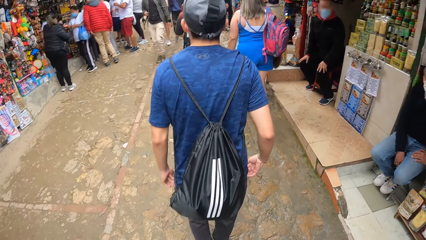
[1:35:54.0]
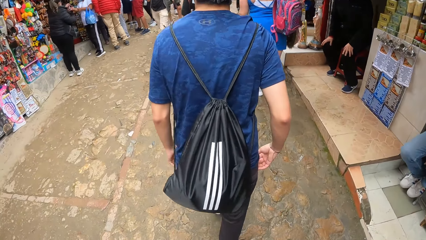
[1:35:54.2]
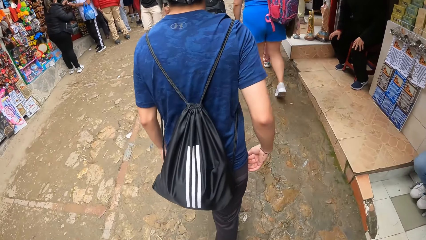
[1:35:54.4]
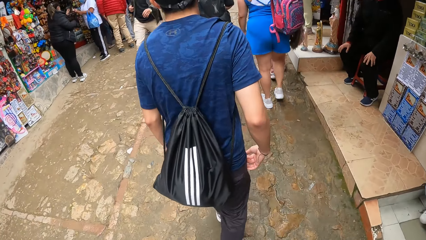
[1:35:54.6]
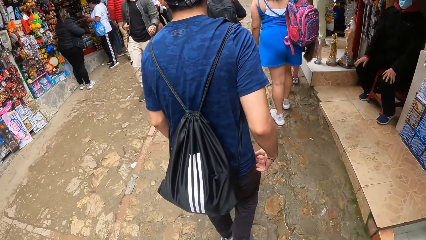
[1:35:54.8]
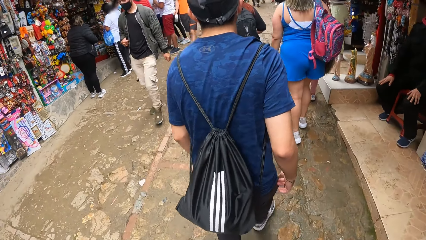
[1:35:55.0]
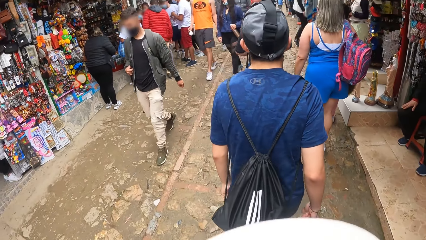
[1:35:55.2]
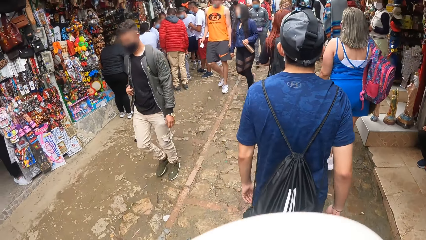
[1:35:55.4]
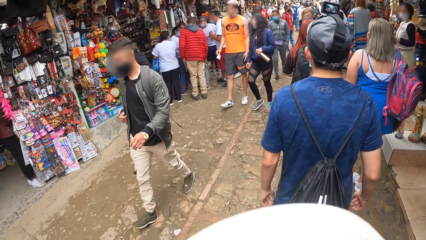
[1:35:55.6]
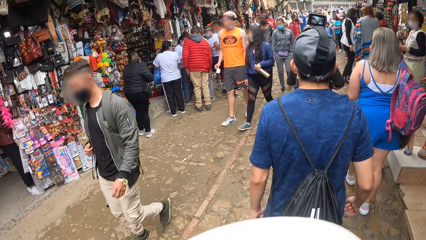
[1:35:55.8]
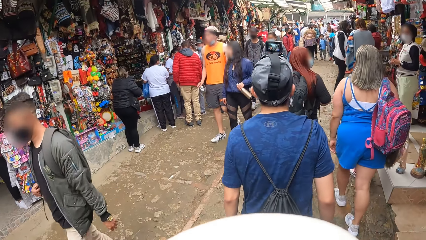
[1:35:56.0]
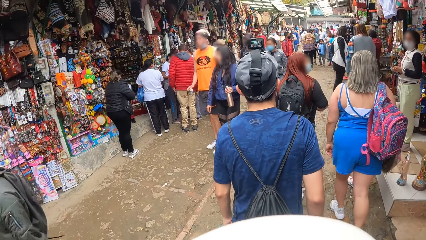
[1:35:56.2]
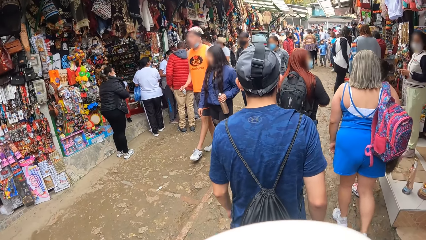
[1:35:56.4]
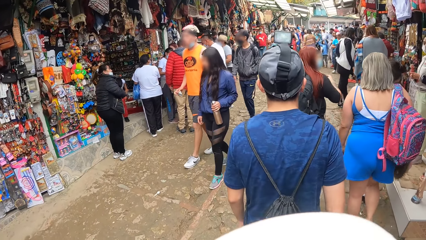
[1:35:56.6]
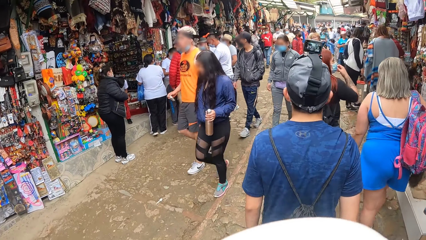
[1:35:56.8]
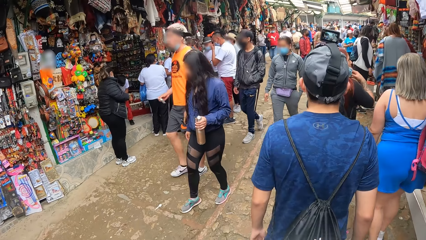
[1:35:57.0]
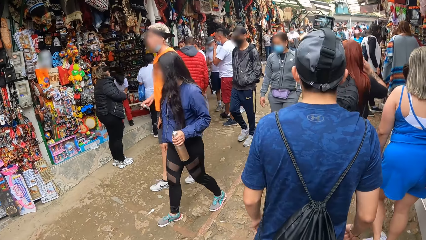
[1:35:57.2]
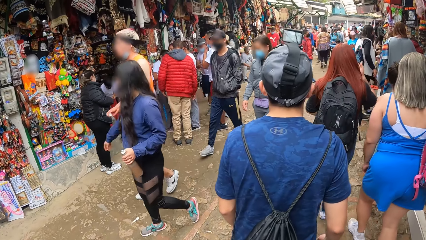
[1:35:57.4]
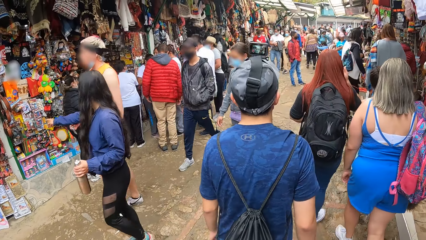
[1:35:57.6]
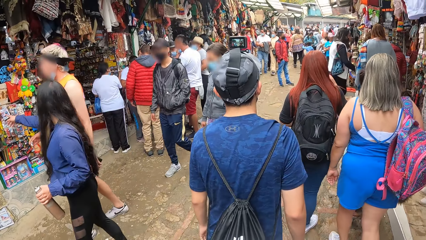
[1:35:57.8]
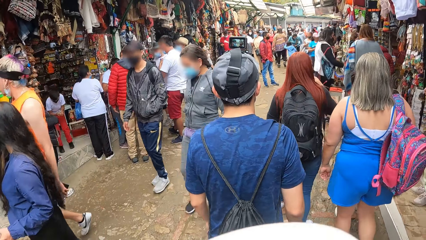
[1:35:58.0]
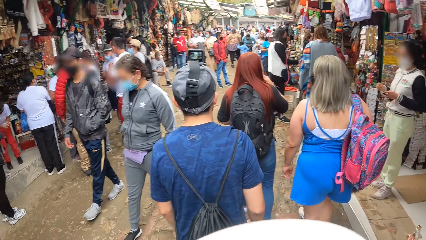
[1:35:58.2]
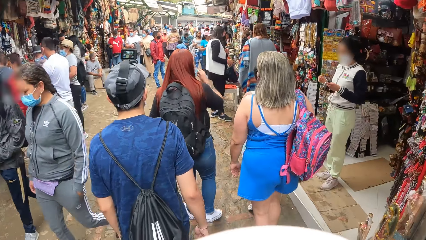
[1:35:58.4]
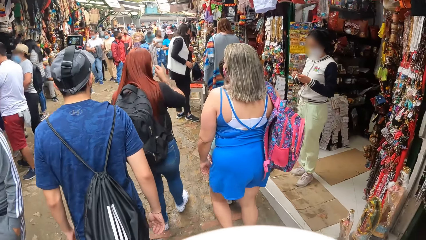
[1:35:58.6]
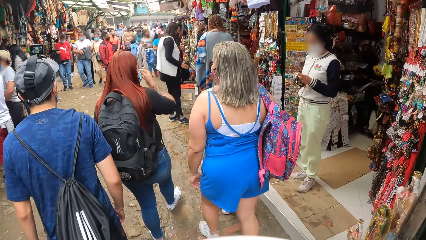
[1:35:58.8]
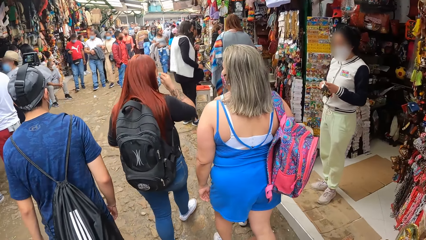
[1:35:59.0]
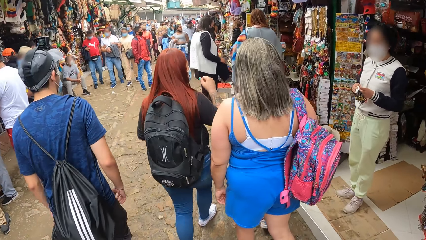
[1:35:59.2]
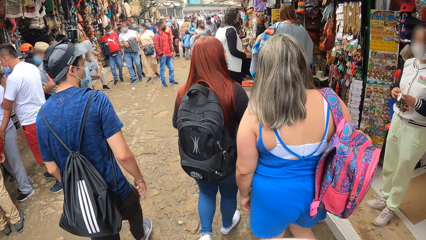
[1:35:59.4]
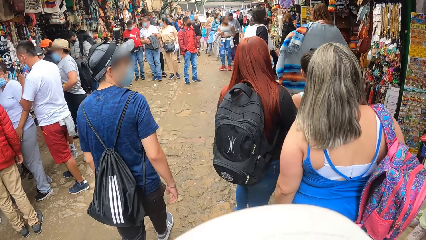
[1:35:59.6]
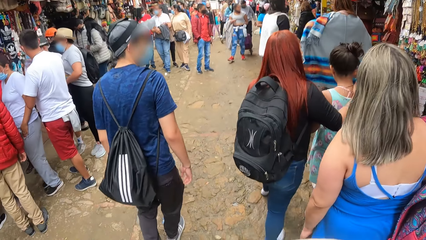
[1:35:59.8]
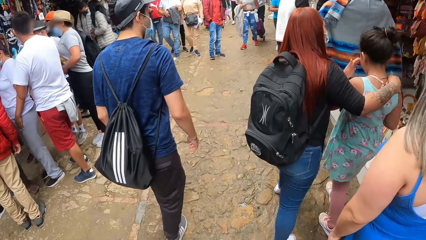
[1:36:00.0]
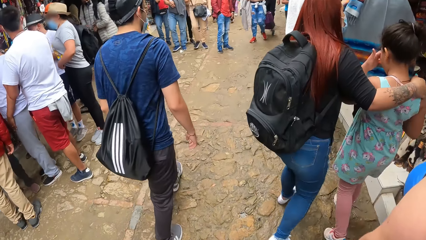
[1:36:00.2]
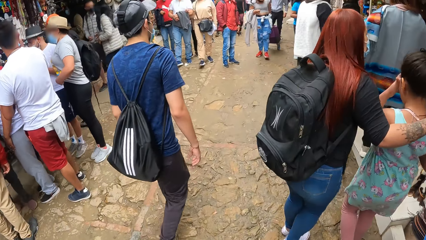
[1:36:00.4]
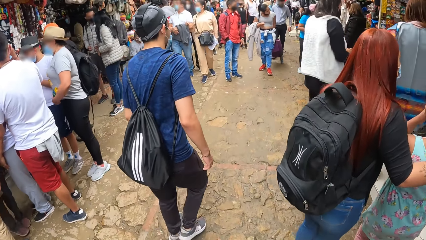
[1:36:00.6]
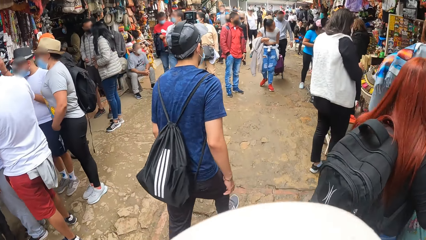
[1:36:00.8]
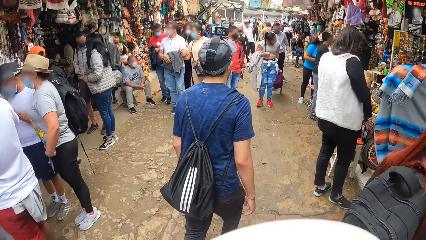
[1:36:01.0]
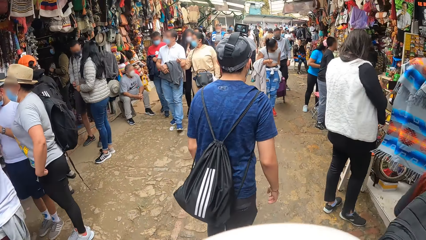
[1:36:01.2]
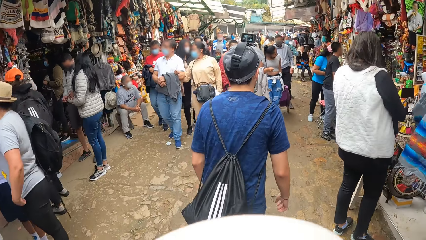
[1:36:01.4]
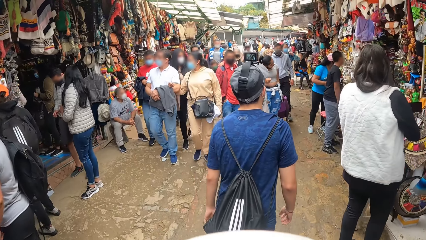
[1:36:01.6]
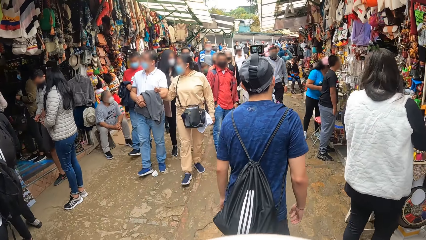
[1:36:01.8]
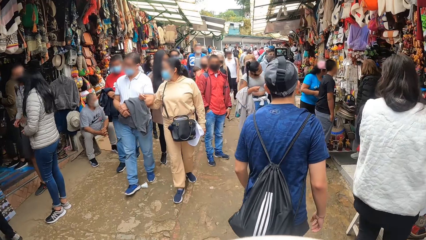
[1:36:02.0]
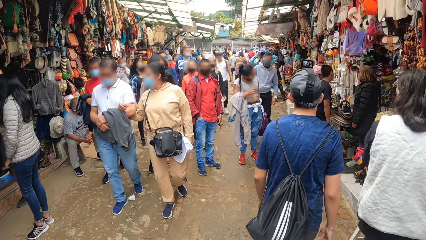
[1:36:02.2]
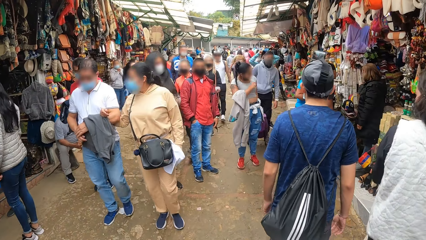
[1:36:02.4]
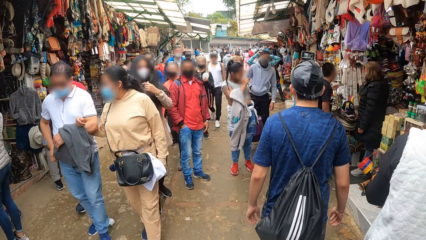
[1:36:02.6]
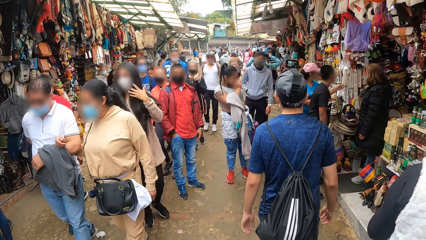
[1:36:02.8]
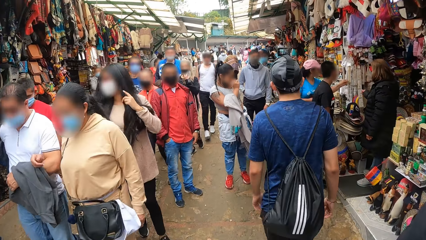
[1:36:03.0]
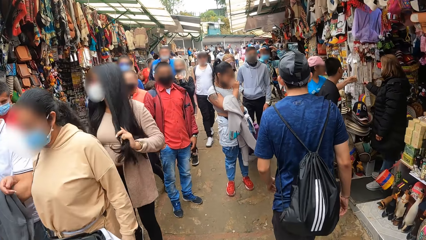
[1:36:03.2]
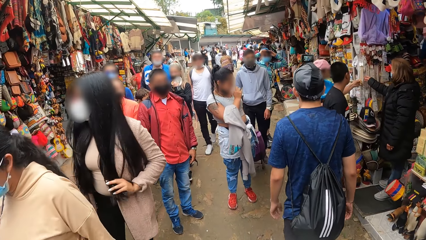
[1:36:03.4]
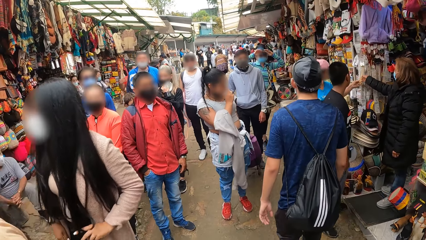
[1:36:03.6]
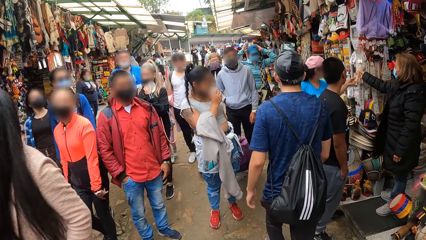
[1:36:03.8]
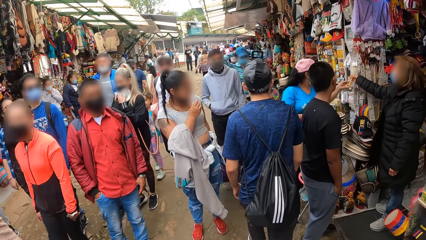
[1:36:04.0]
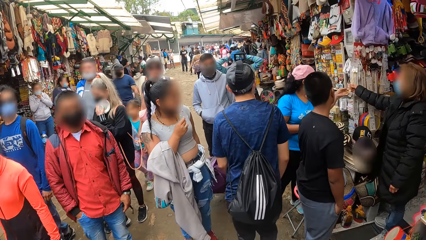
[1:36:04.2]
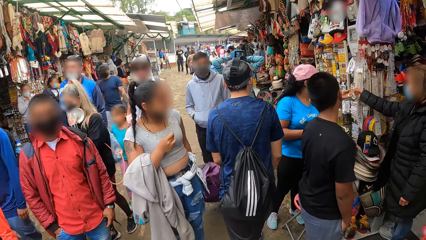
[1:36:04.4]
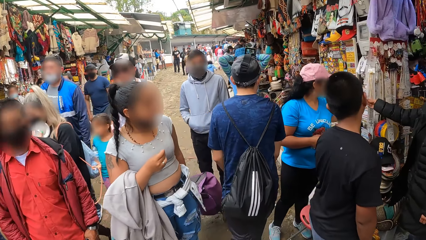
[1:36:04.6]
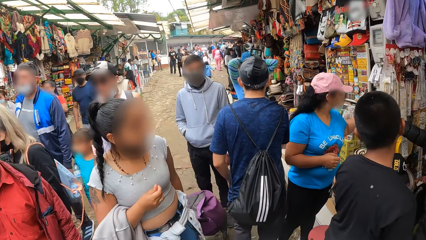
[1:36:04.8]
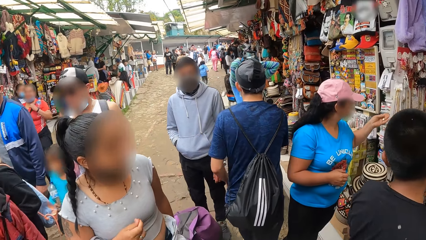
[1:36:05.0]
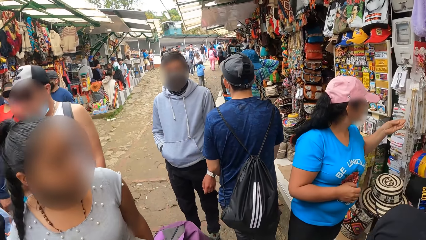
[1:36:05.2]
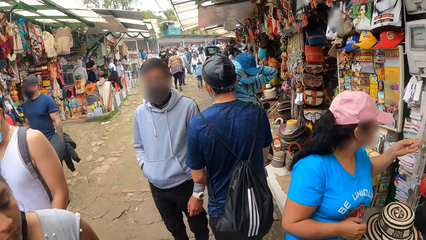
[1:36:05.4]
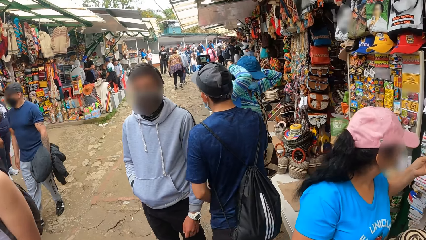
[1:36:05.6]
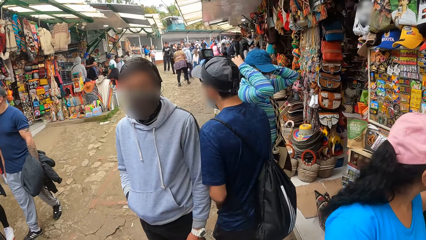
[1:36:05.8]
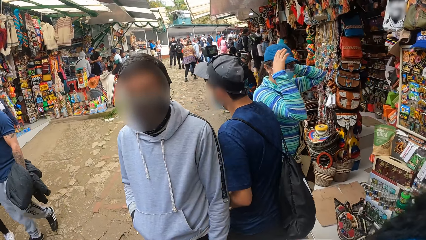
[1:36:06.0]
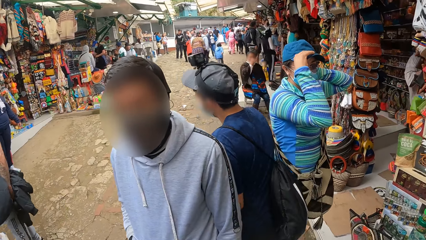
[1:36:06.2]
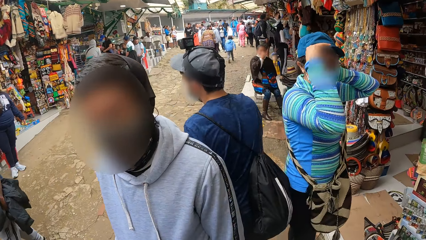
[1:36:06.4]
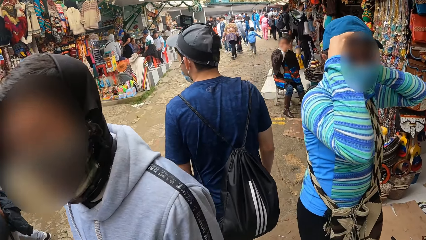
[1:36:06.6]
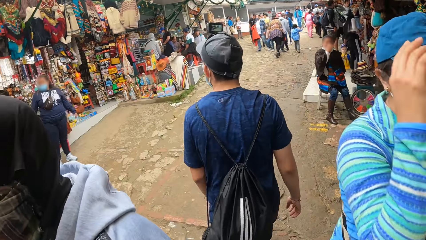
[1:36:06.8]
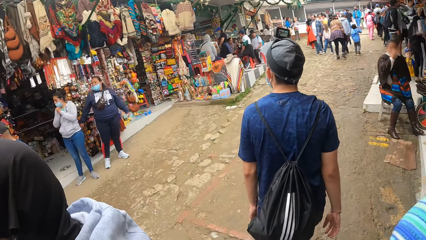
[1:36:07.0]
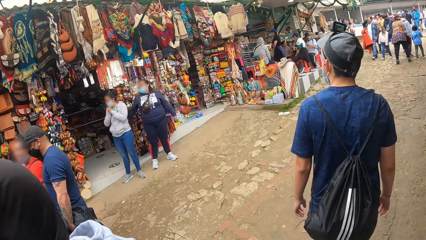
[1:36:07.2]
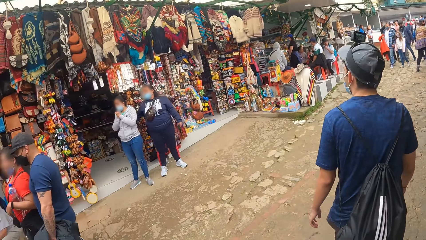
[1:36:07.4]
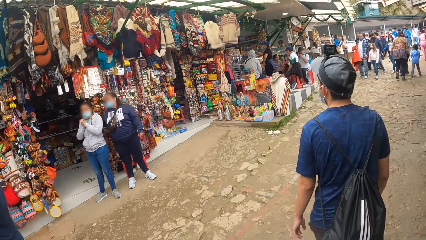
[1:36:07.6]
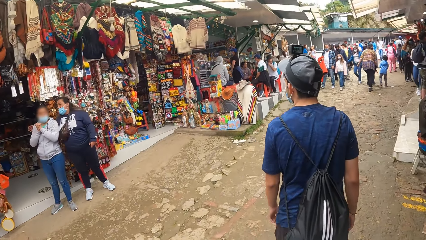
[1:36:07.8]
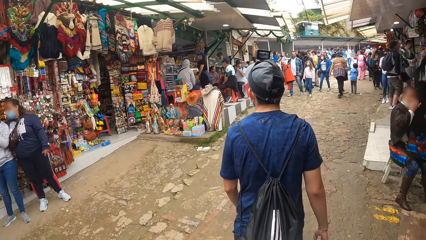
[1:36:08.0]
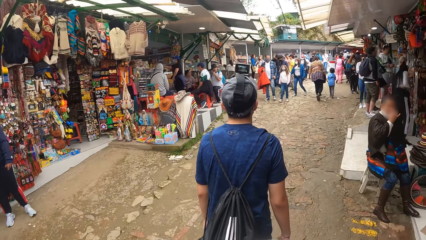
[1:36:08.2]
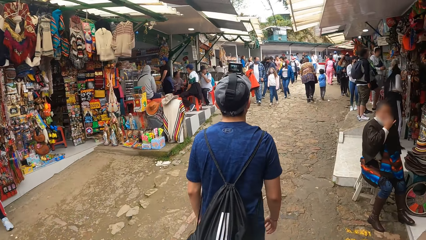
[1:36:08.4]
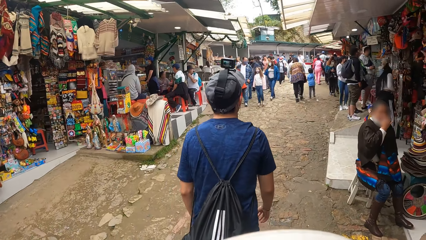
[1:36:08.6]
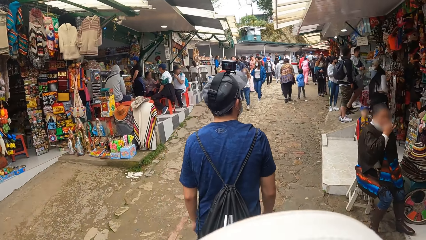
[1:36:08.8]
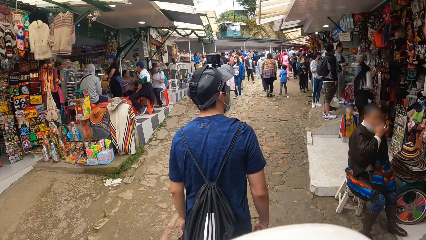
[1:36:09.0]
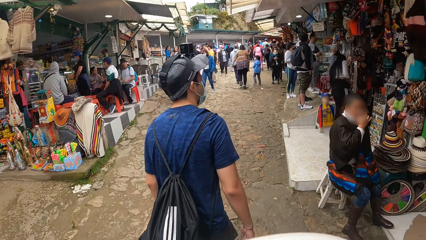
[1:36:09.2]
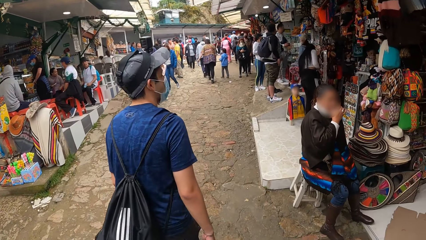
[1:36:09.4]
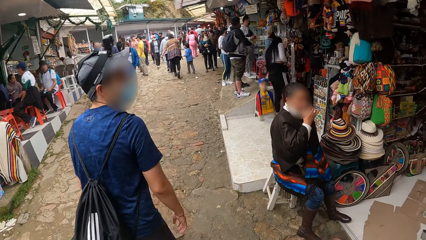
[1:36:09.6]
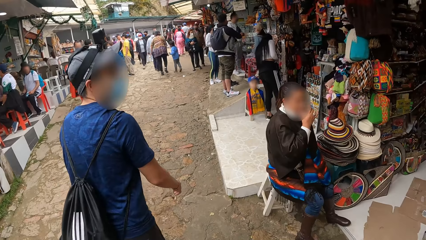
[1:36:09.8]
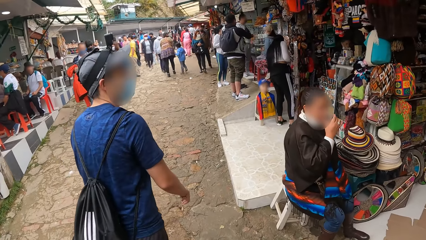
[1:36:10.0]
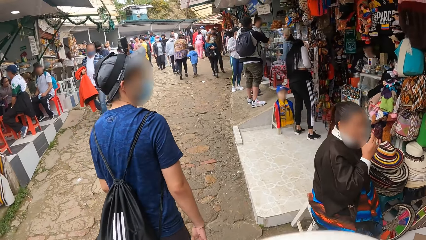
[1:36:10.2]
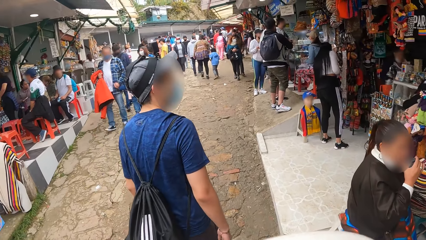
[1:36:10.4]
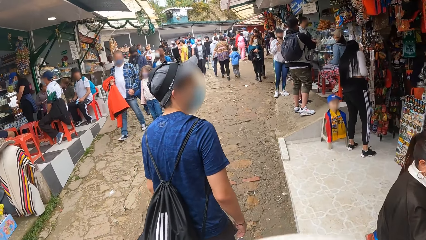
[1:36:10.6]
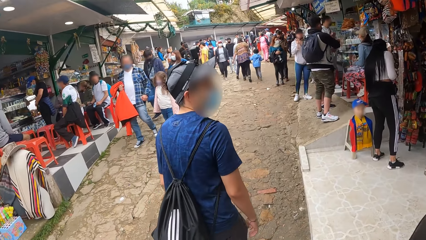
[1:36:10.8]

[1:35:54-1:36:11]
The camera wearer walks around.
